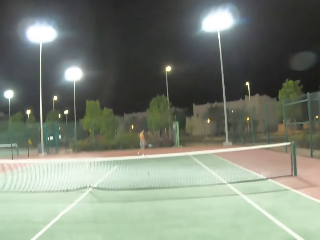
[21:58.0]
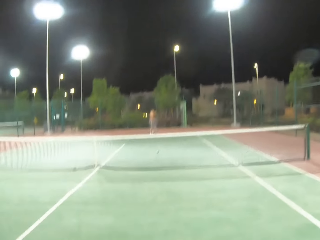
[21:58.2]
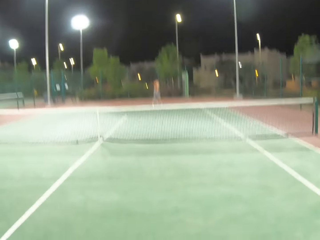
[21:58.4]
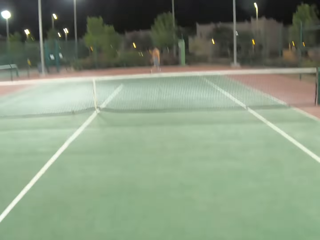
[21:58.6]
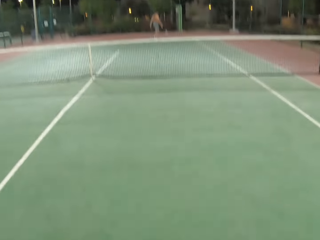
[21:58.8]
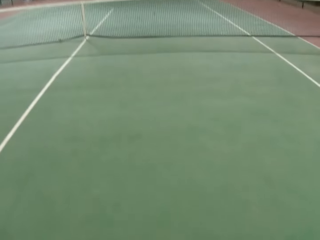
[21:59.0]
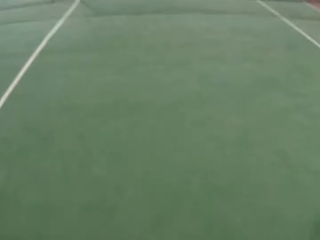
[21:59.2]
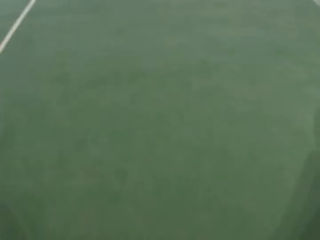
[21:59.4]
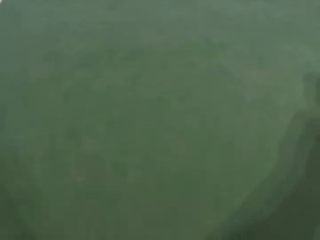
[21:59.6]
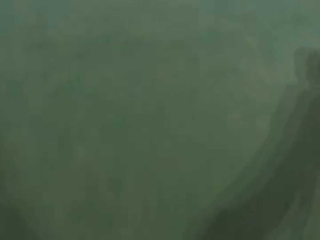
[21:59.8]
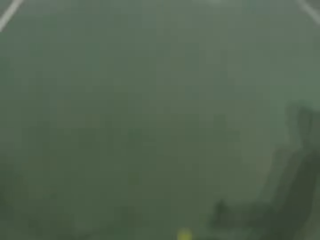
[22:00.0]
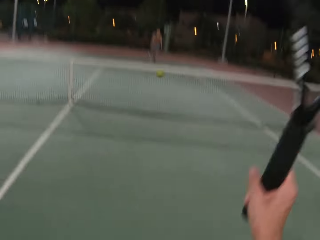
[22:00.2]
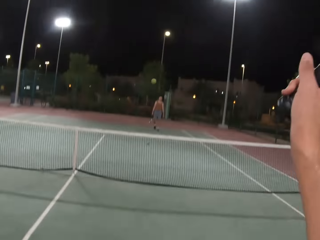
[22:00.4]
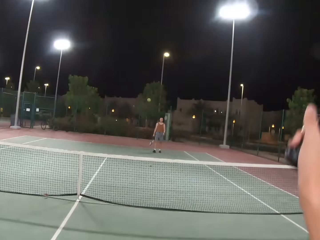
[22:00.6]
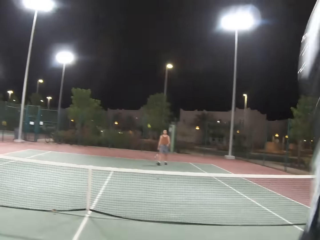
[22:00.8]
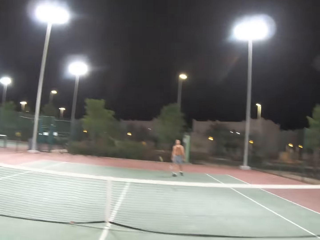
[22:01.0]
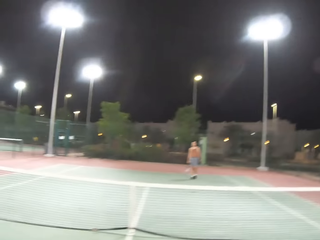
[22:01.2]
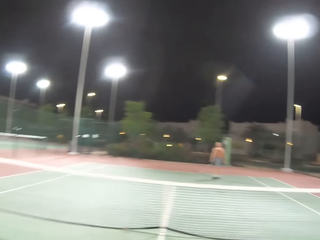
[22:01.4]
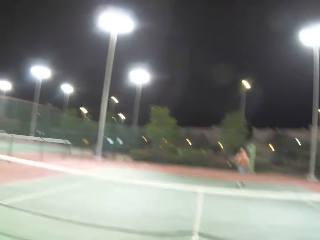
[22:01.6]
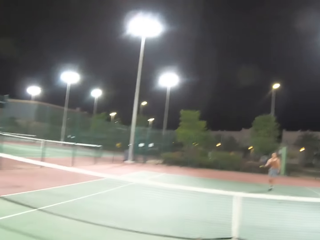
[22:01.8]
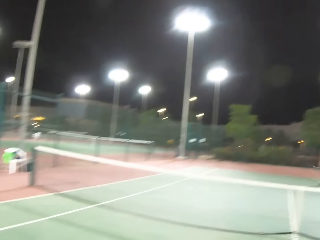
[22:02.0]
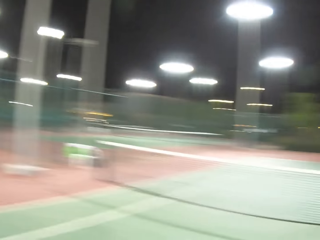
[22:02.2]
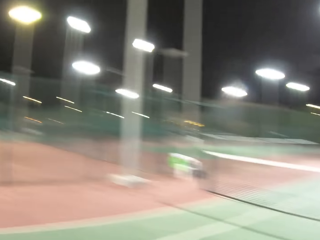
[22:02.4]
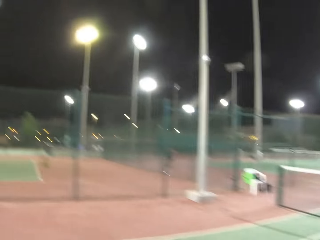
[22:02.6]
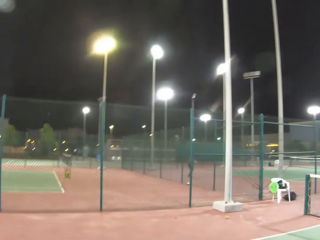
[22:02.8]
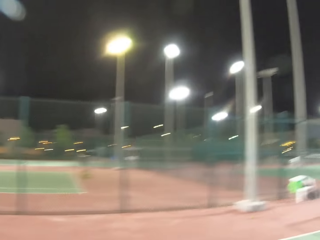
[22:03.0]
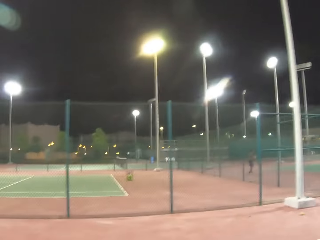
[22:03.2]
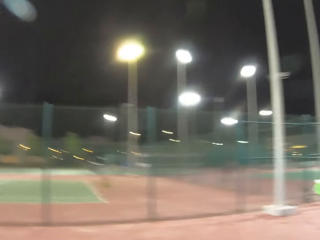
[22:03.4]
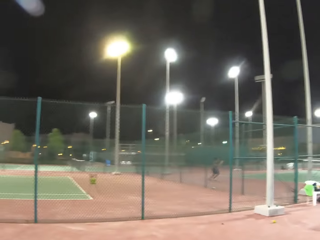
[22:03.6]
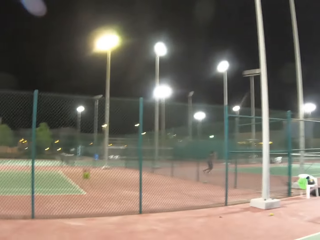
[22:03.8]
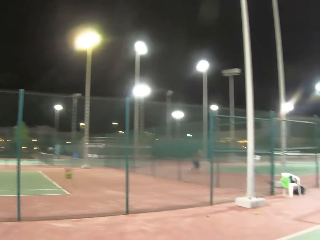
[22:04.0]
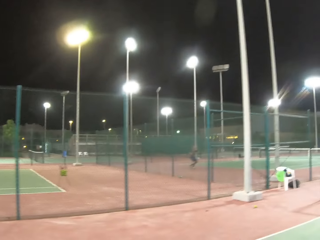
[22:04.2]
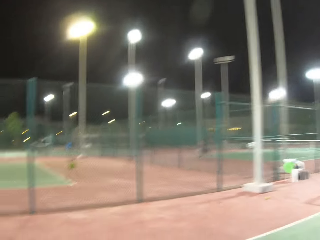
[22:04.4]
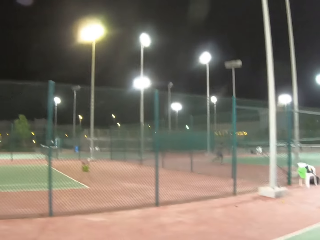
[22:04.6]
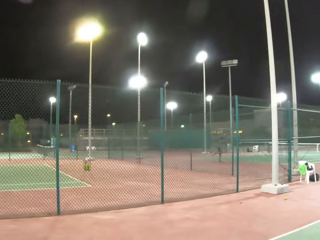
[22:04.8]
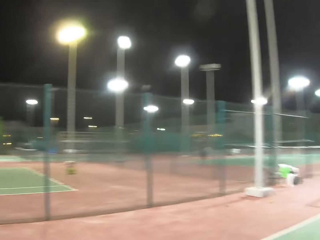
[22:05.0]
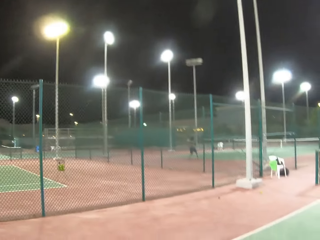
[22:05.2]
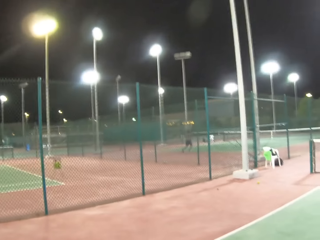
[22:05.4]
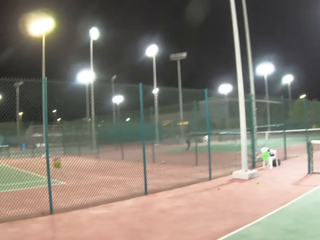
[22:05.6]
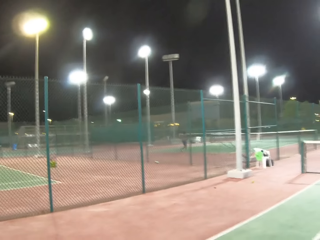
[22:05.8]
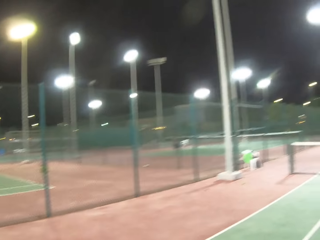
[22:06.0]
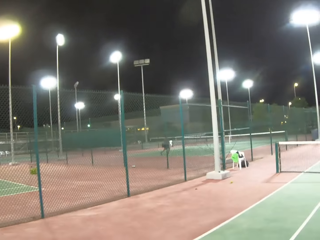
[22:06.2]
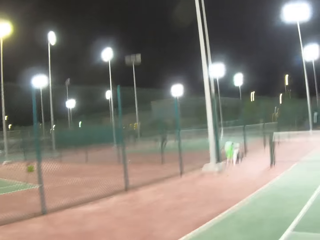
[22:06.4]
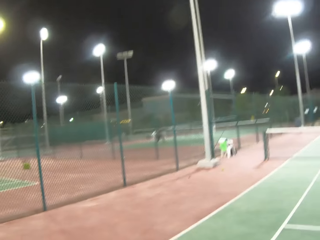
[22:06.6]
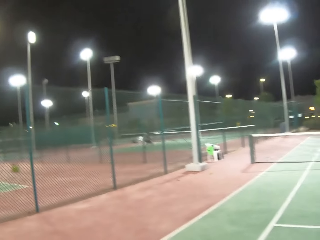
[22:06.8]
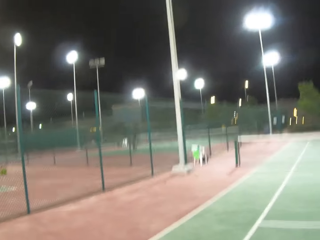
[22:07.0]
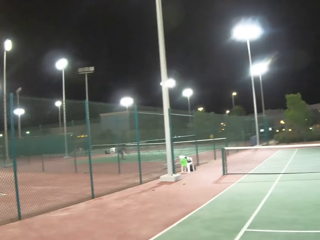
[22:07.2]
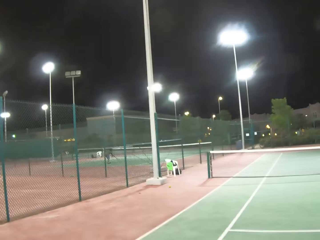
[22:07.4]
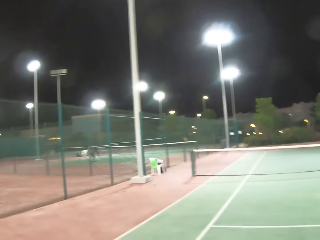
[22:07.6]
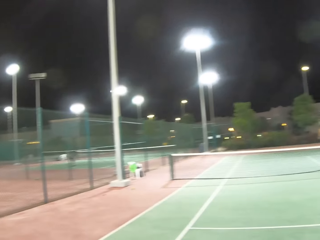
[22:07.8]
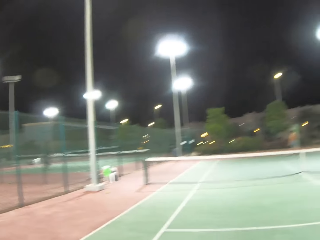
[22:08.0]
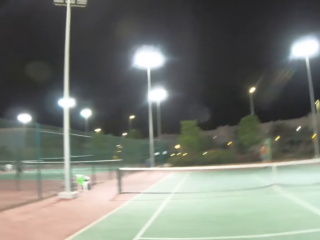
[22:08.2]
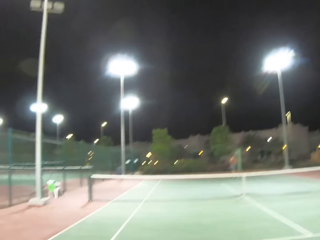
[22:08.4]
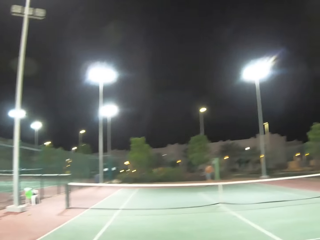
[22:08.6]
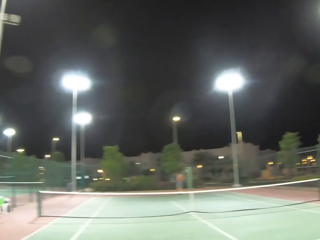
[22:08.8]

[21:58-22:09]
A man walks around in the tennis court. The camera wearer walks around in the tennis court. They serve a tennis ball in the court. They walk around in the tennis court.

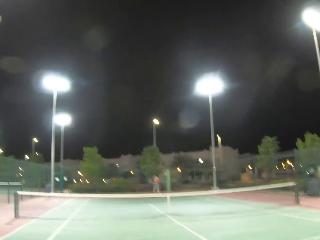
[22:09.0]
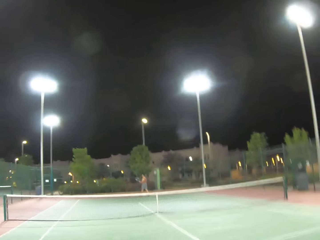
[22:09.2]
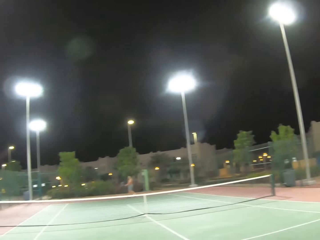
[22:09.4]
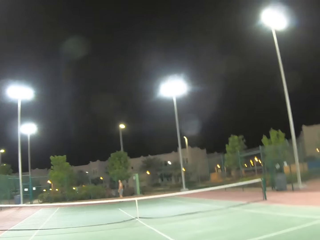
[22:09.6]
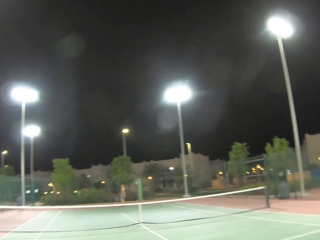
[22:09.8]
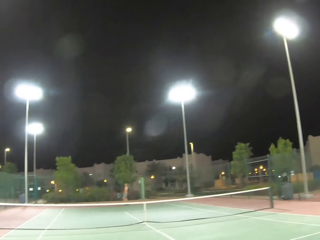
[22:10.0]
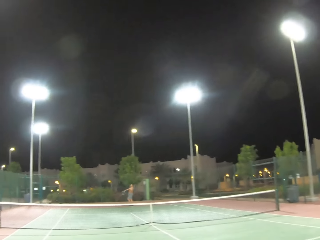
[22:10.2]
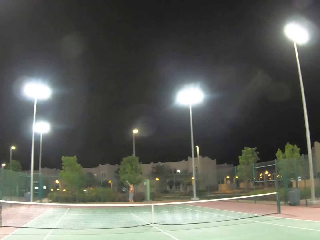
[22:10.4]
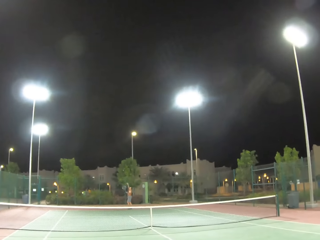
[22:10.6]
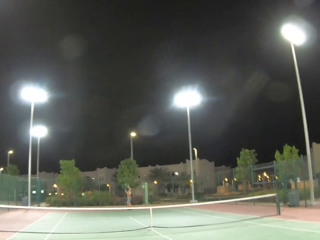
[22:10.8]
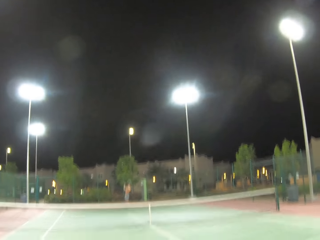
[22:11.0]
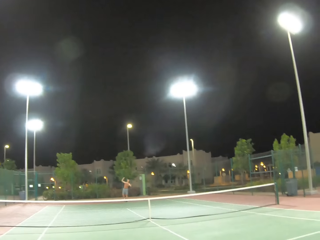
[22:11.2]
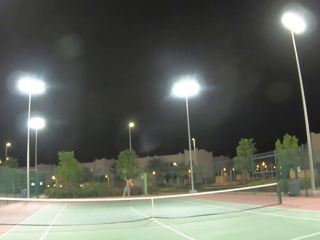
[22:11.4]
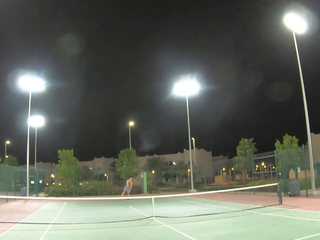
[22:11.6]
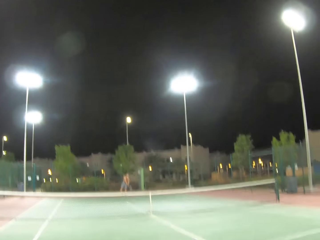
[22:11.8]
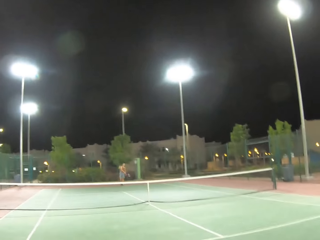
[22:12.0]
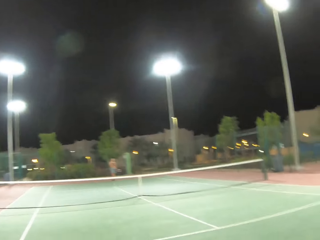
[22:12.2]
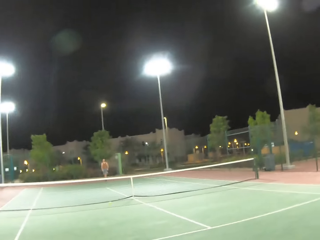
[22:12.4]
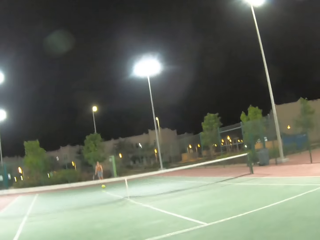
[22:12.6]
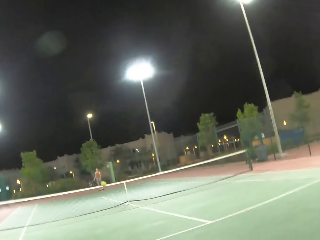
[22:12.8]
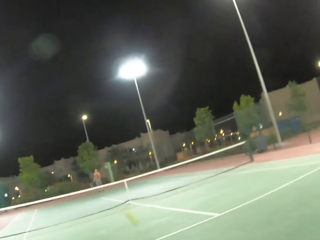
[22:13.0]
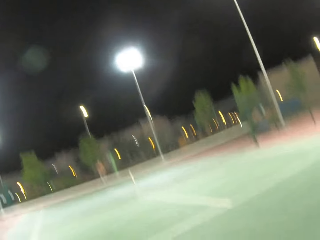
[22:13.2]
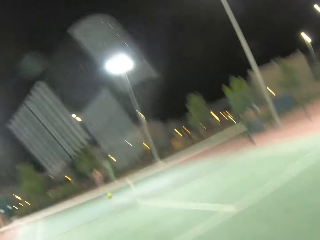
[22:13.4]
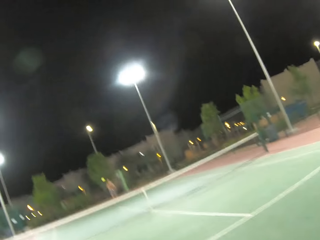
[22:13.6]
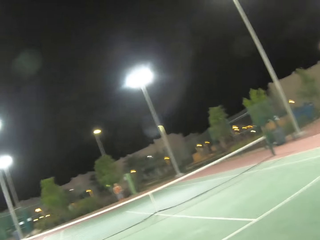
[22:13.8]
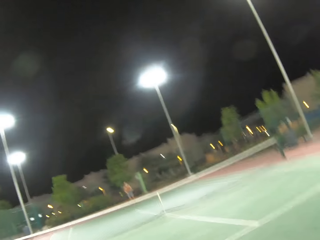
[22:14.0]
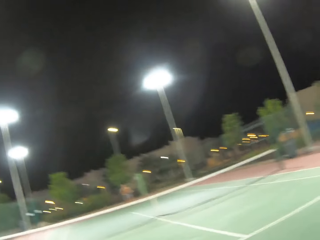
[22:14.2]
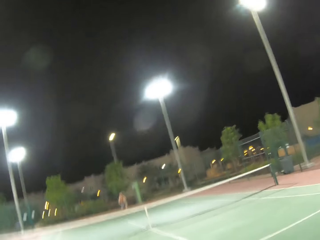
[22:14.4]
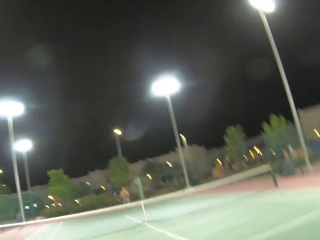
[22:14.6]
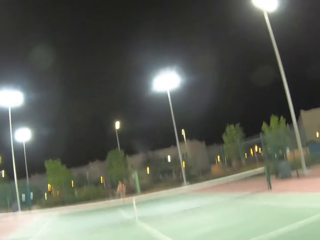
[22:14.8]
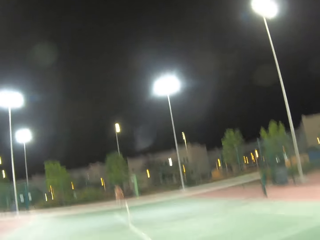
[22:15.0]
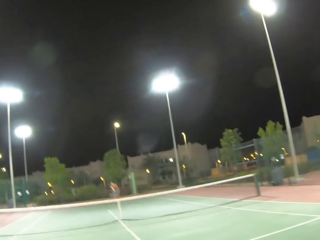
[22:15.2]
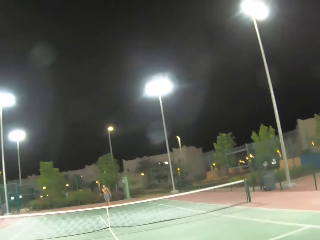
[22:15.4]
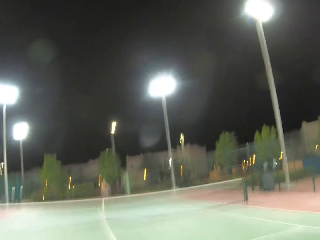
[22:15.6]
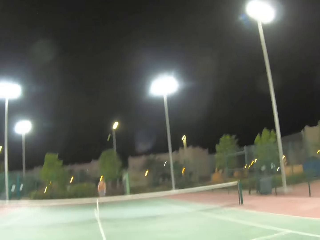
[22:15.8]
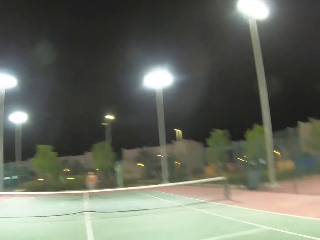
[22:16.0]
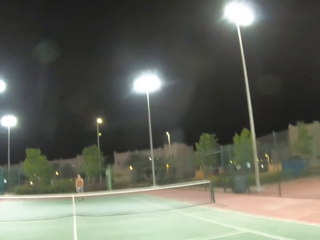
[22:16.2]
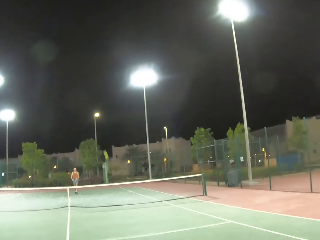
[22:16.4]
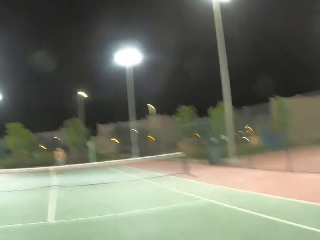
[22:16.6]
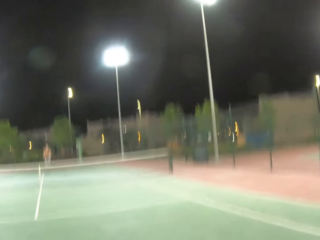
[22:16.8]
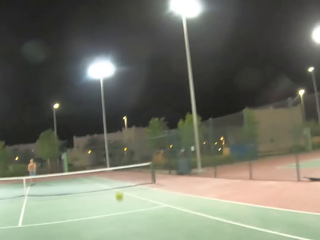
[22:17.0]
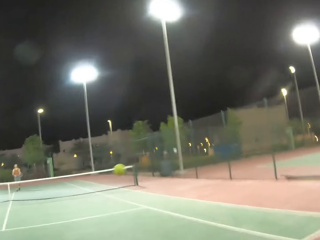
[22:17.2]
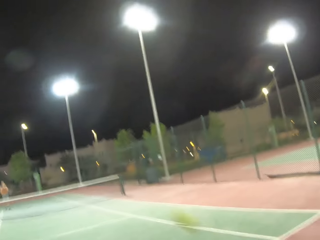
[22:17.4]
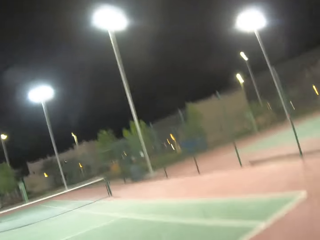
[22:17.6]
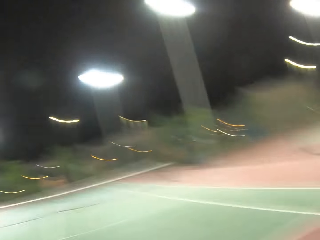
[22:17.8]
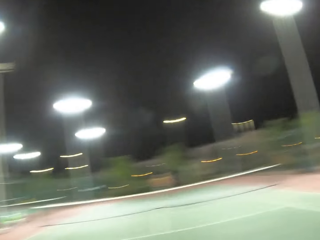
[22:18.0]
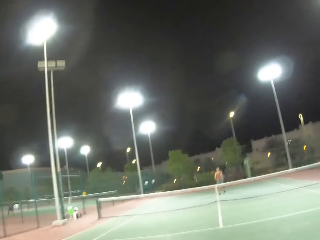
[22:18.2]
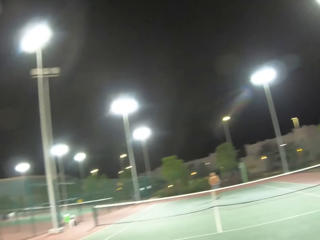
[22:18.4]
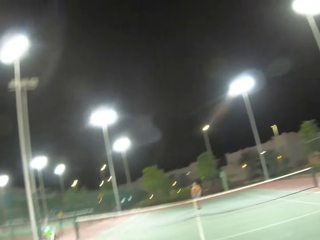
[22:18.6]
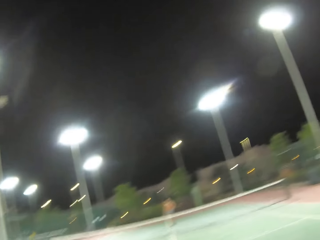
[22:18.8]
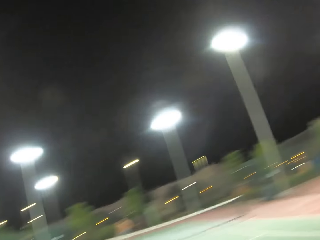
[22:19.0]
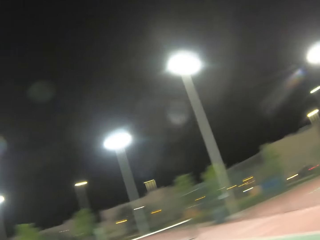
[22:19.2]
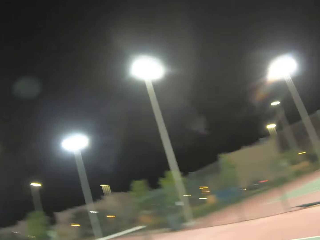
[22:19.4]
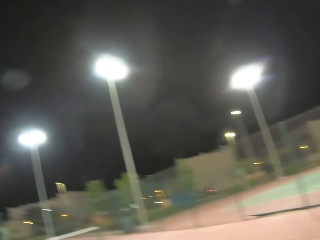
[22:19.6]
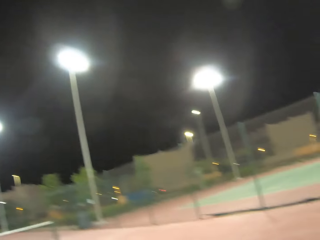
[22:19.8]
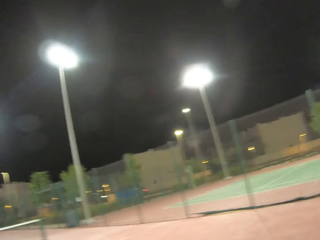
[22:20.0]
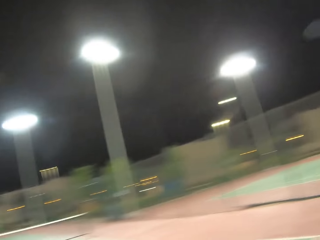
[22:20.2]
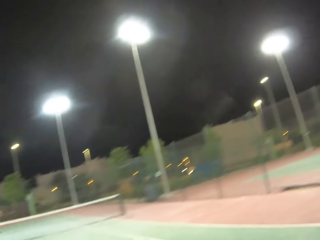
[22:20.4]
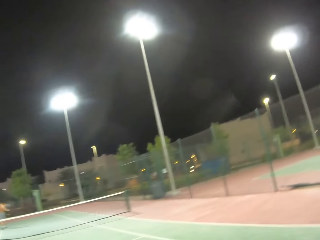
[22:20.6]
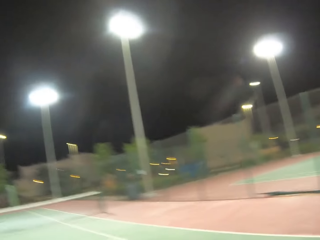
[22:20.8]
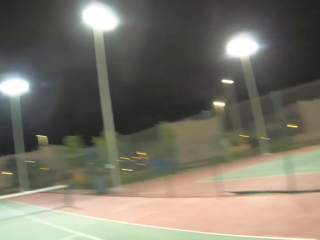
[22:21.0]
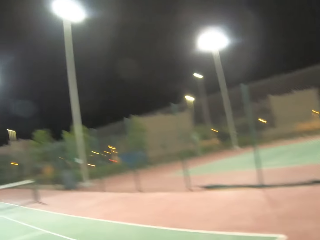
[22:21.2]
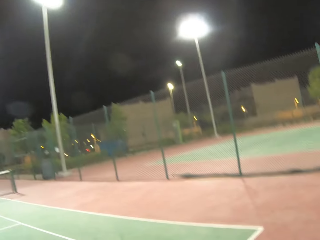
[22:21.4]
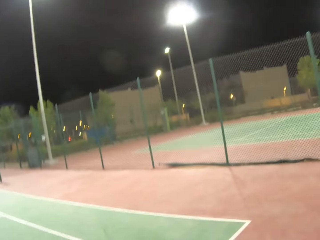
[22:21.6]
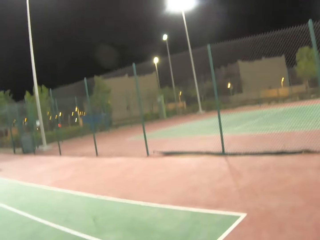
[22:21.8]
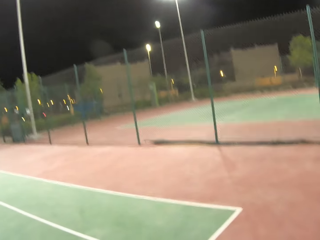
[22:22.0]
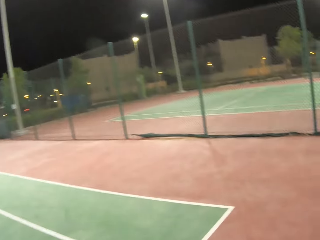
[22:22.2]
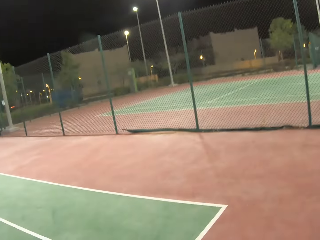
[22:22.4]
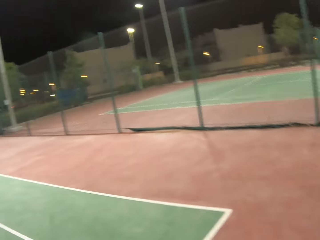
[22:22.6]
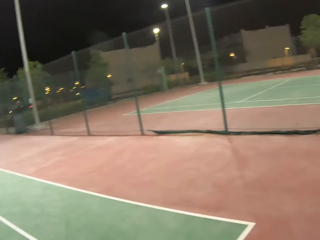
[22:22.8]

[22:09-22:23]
A man serves a tennis ball in the court. The man plays tennis with the camera wearer. The camera wearer walks around in the tennis court.
